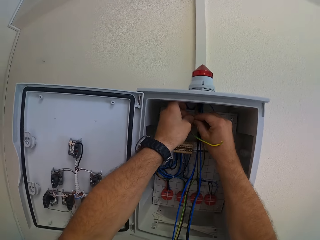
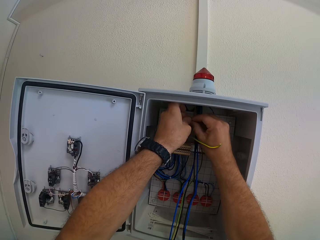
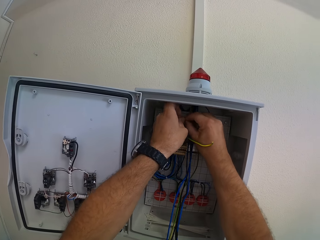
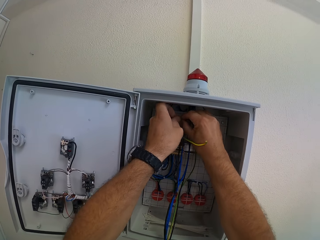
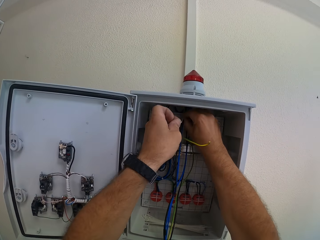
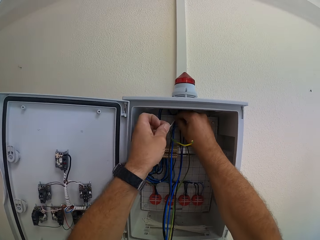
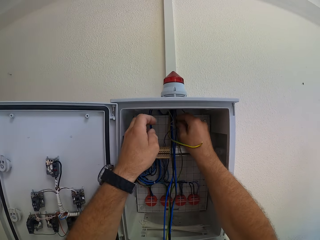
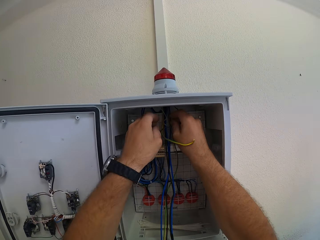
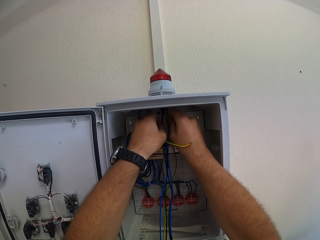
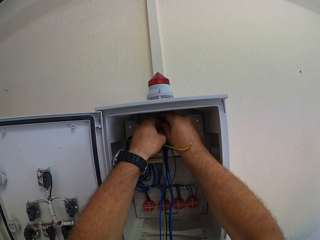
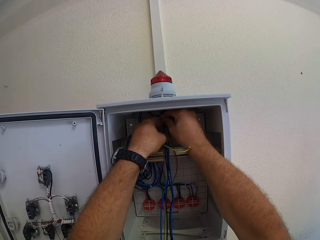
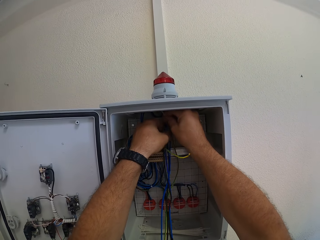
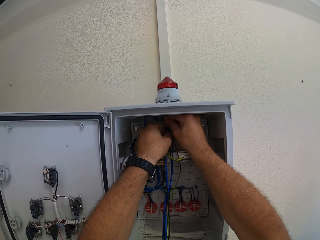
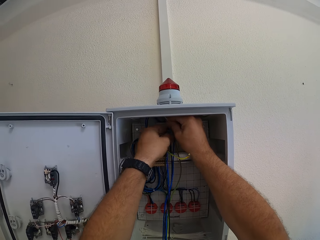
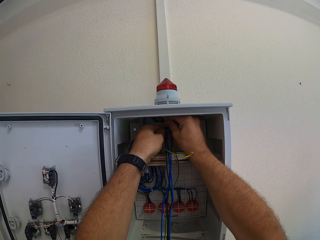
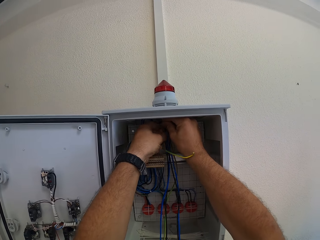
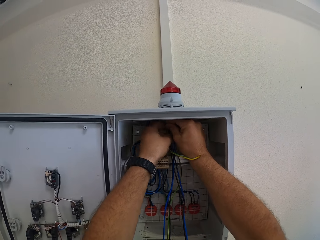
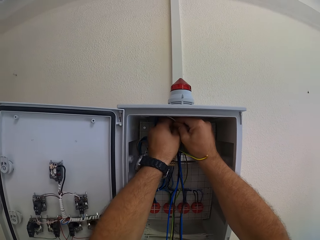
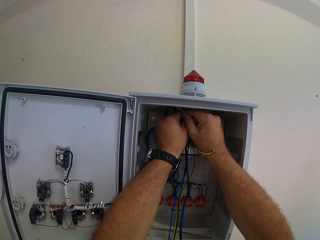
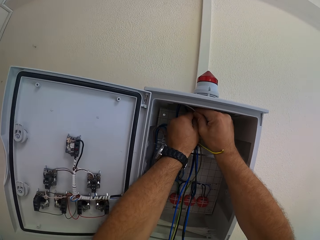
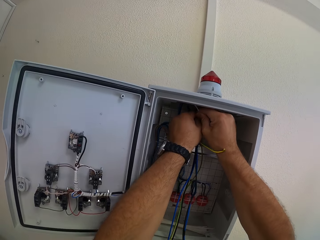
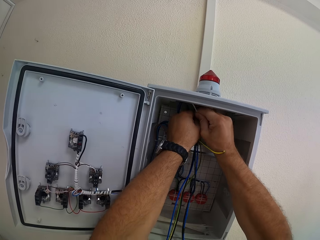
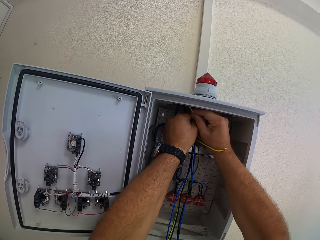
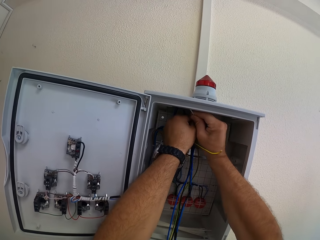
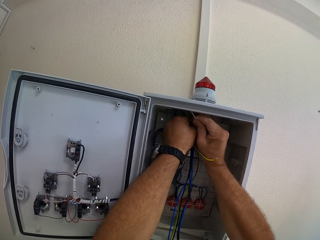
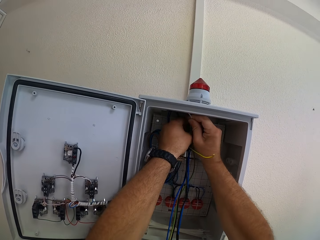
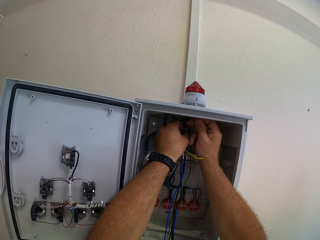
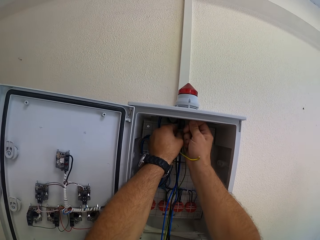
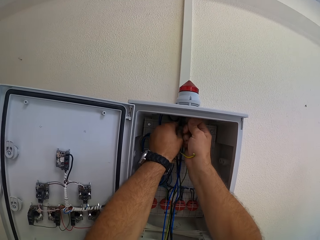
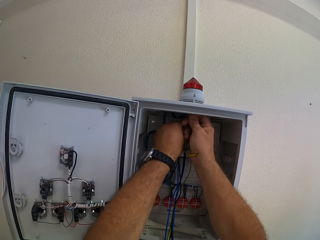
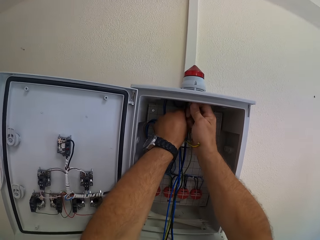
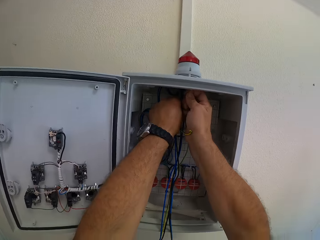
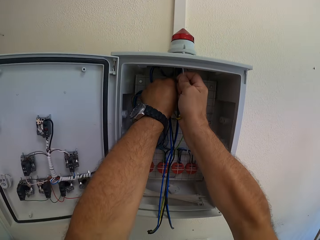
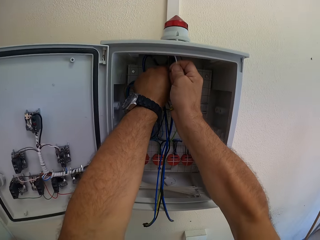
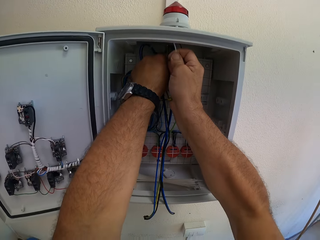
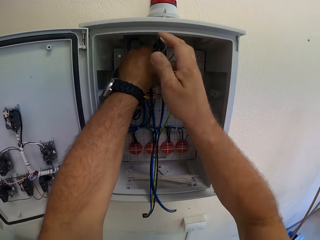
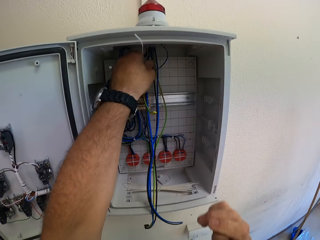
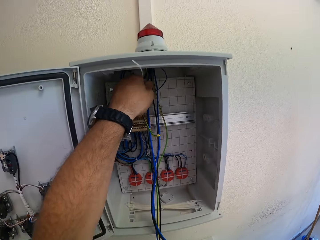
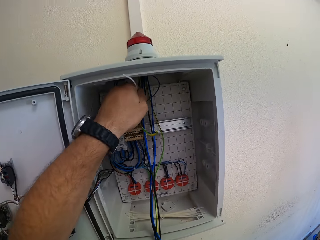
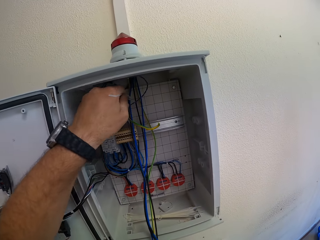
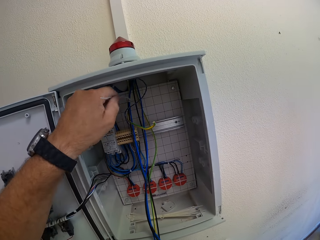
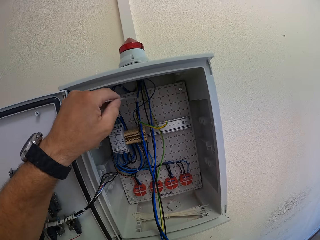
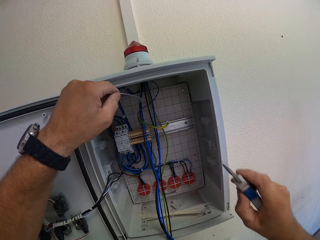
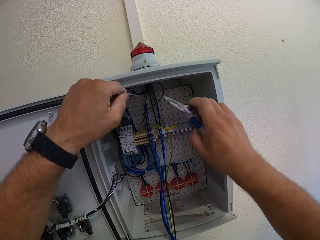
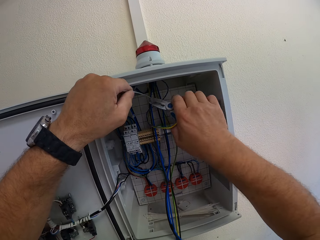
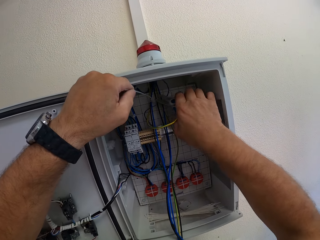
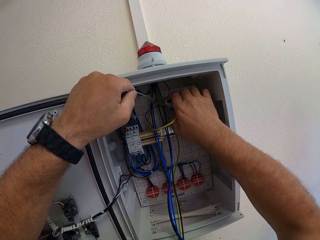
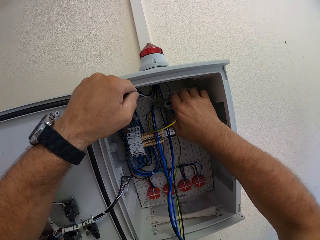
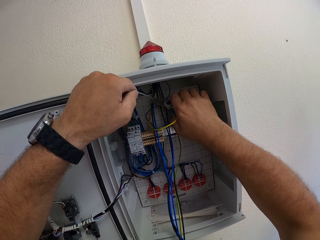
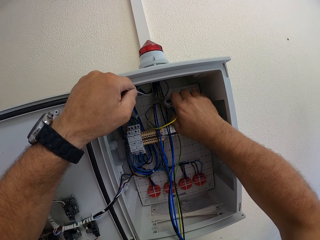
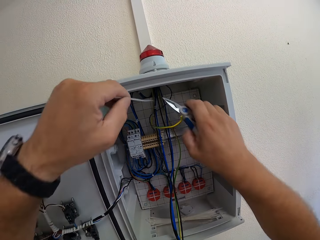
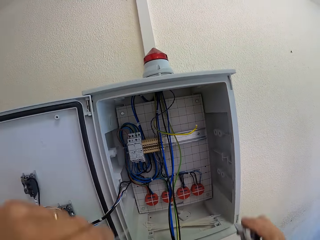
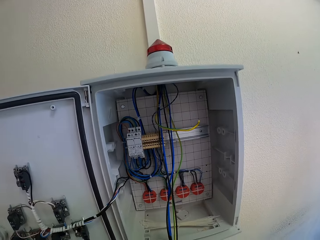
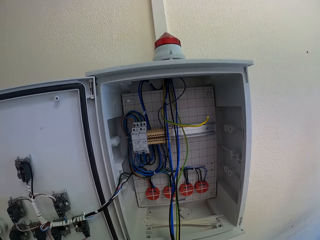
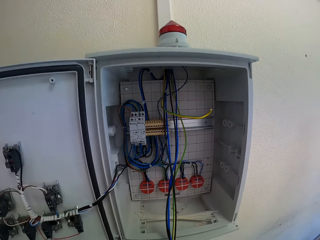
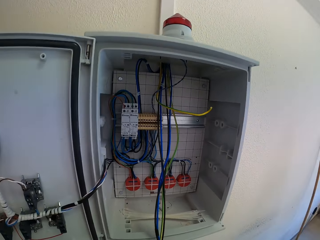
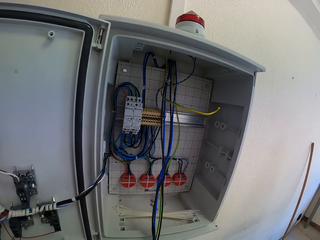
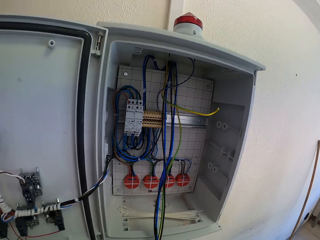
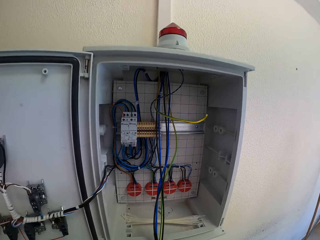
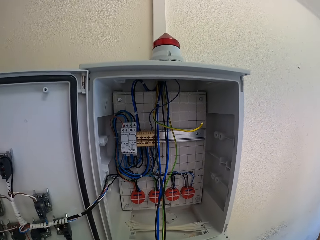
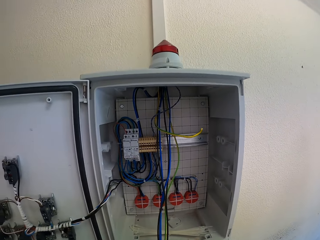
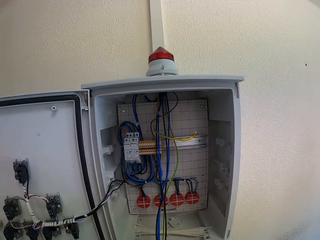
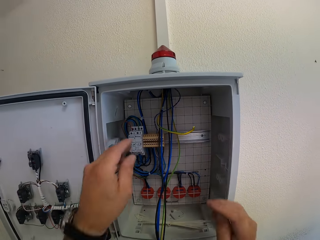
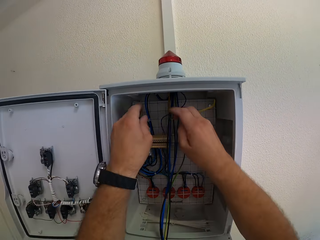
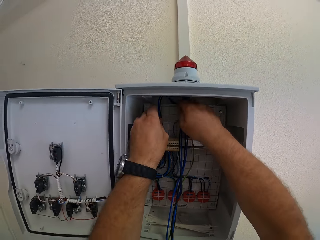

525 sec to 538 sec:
The camera wearer tightens the cable with the cable ties. He picks up the pliers with his right hand. He cuts a wire with the pliers. He cuts the cable ties.

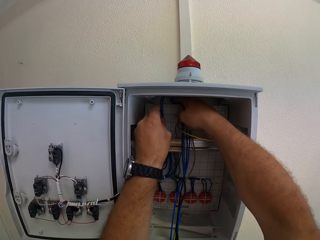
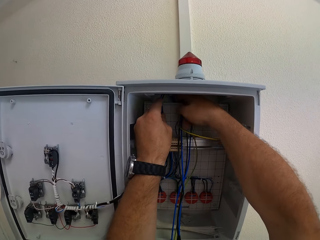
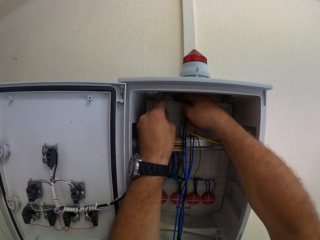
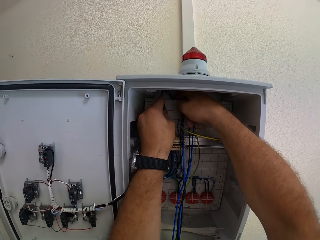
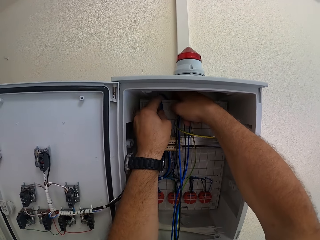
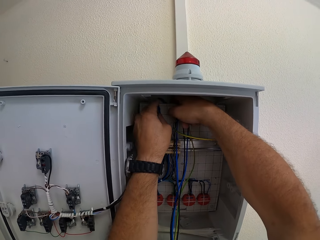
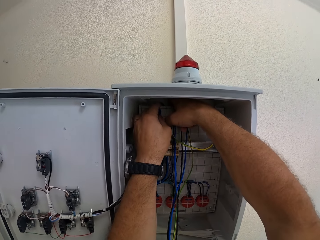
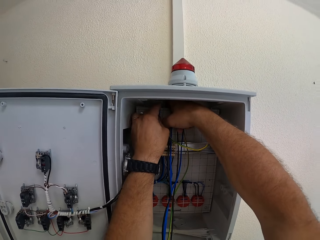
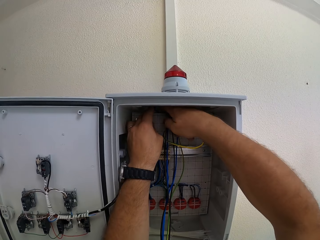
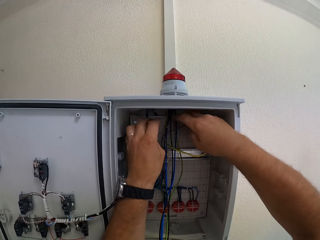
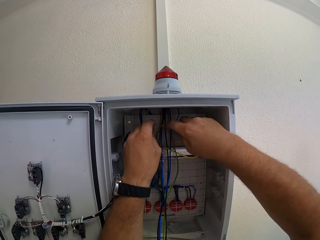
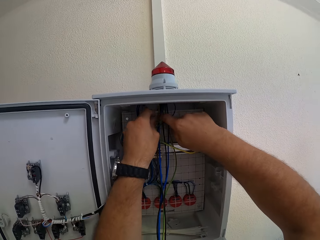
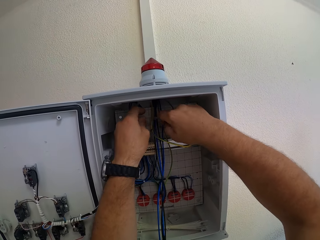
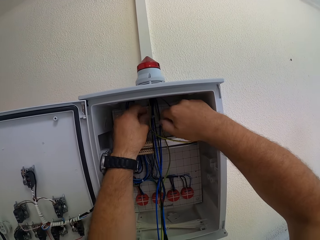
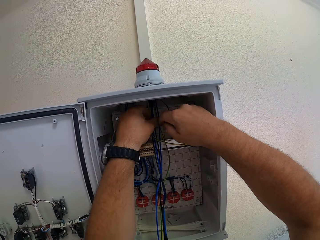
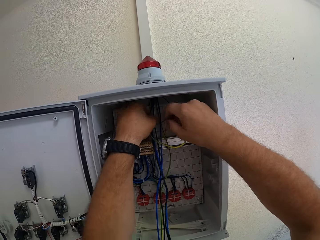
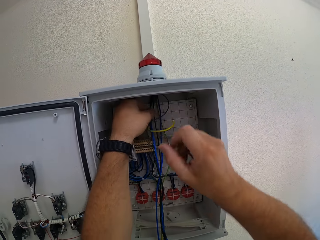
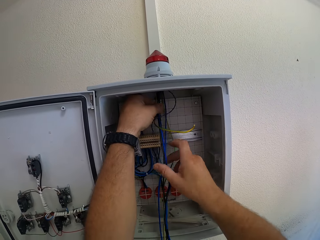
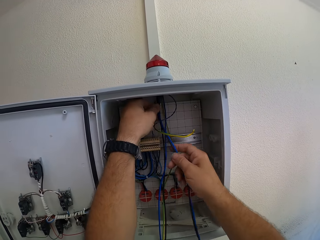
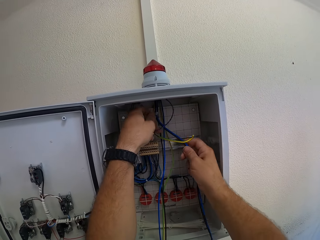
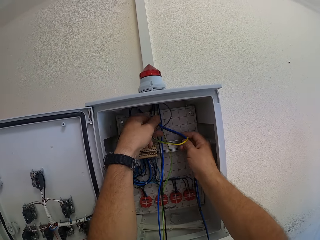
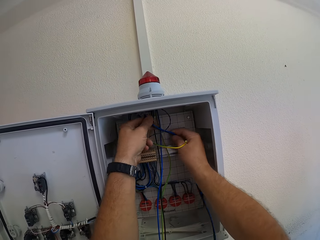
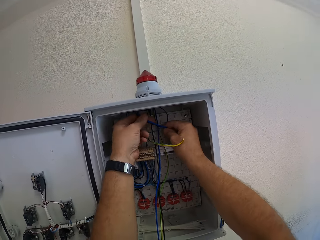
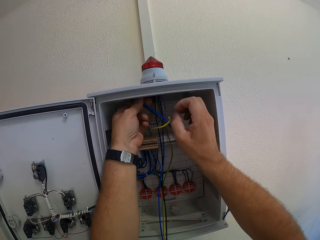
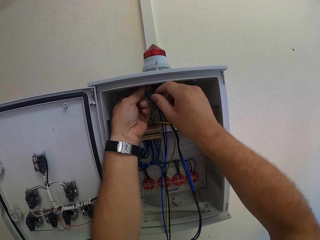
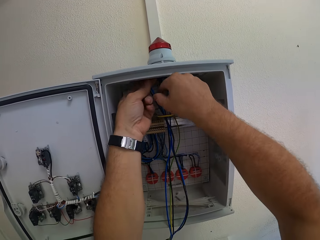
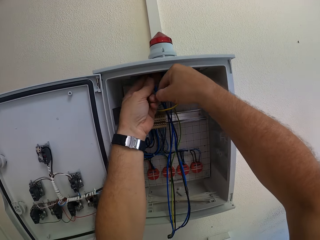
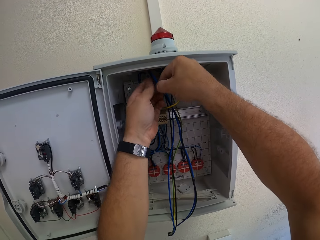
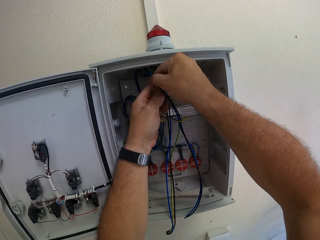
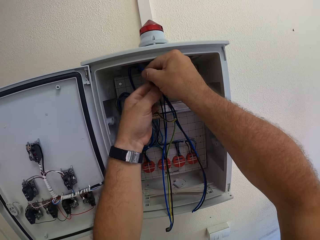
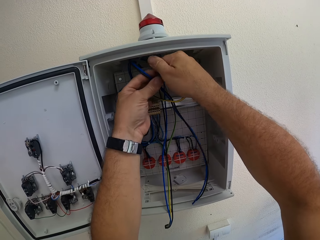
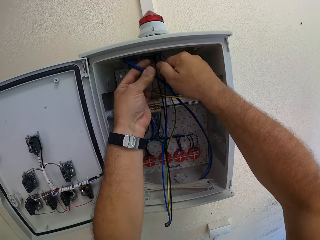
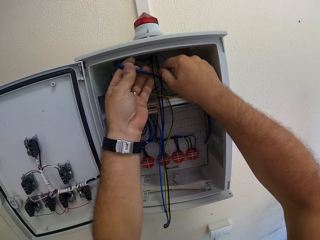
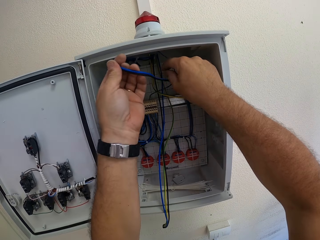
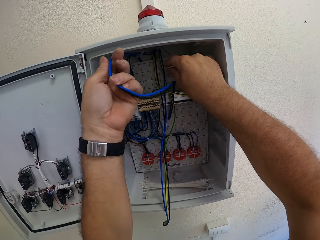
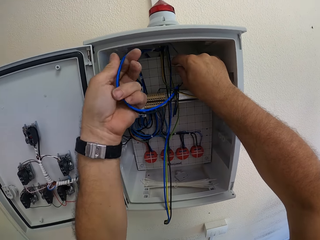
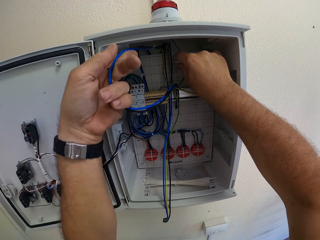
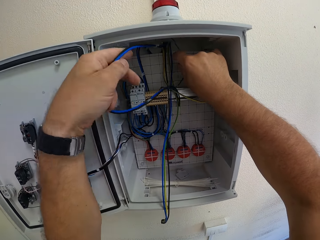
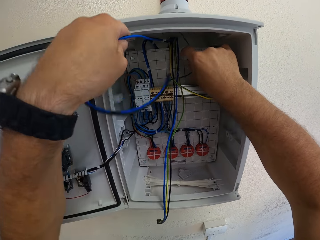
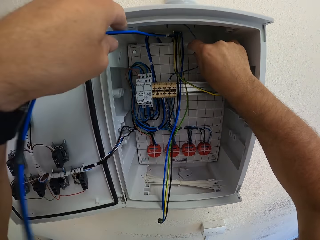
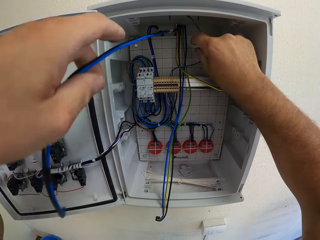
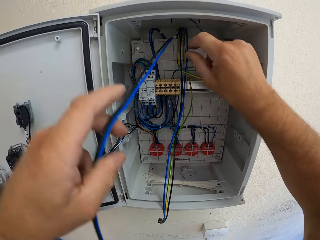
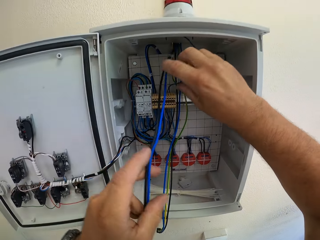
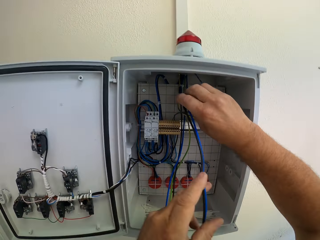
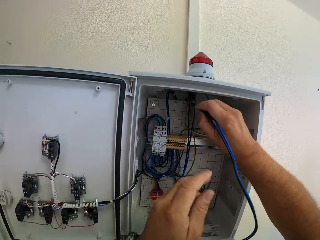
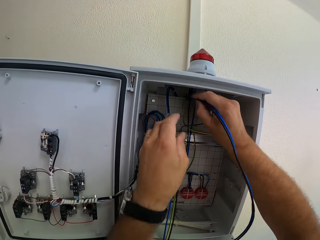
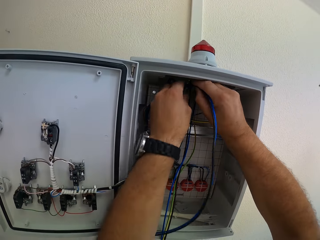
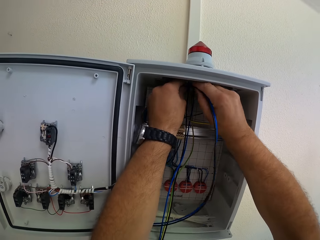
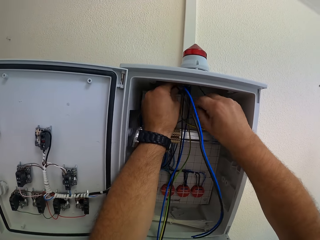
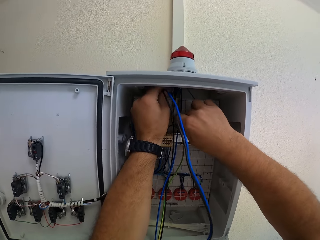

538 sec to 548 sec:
The camera wearer adjusts the cable at the top of the junction box. They arrange the cables.
